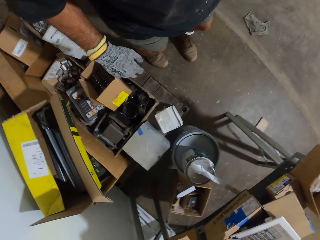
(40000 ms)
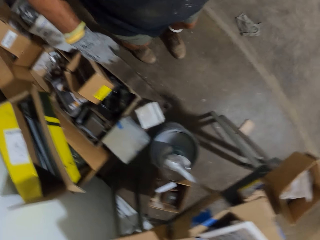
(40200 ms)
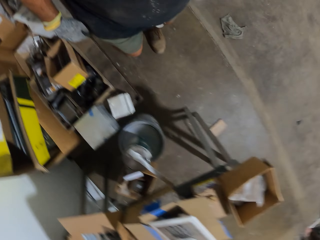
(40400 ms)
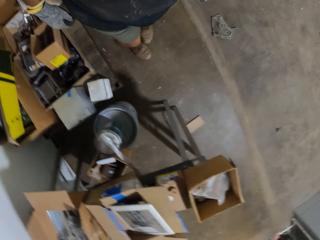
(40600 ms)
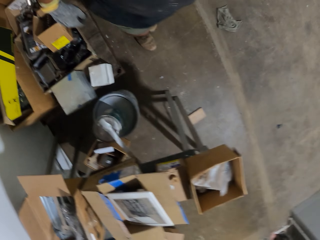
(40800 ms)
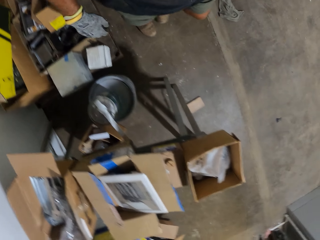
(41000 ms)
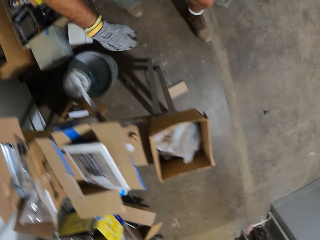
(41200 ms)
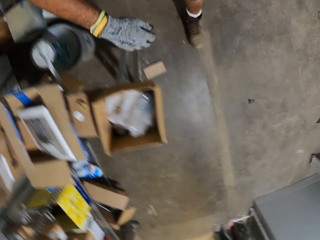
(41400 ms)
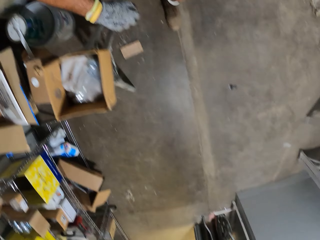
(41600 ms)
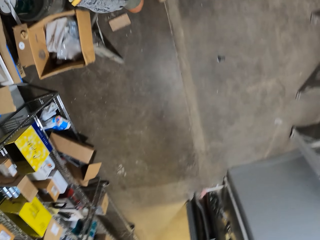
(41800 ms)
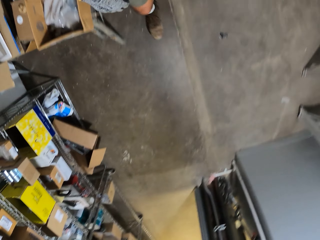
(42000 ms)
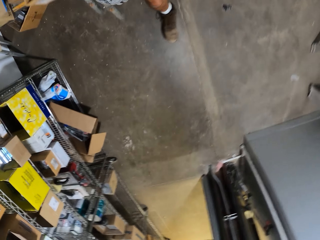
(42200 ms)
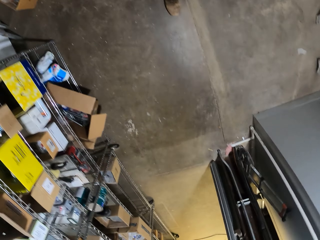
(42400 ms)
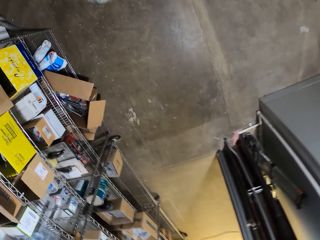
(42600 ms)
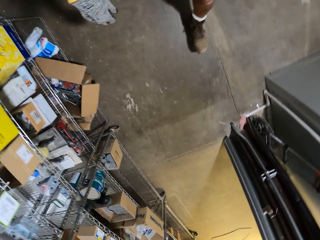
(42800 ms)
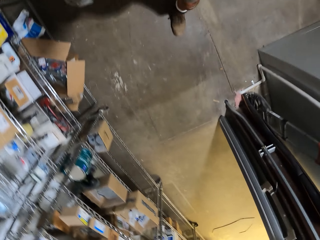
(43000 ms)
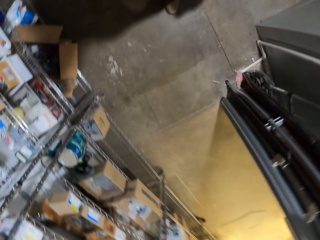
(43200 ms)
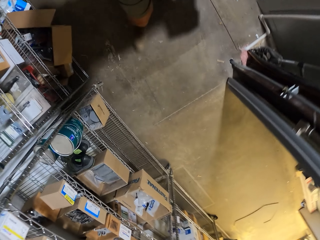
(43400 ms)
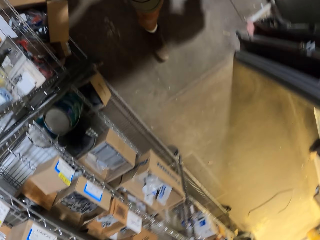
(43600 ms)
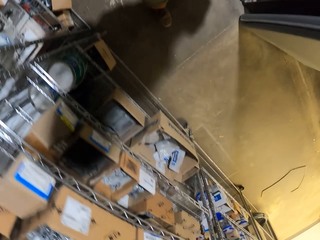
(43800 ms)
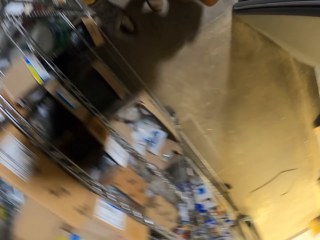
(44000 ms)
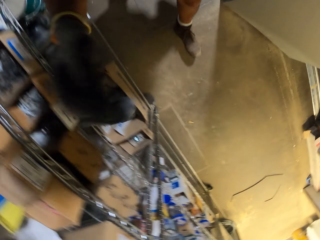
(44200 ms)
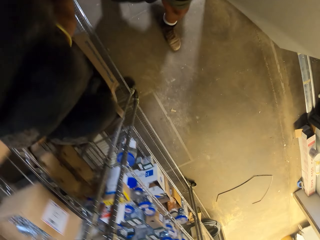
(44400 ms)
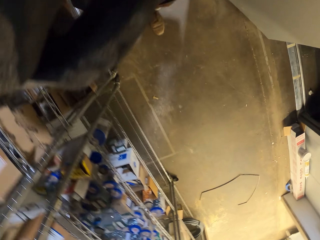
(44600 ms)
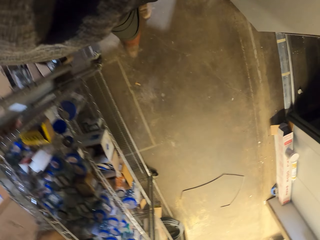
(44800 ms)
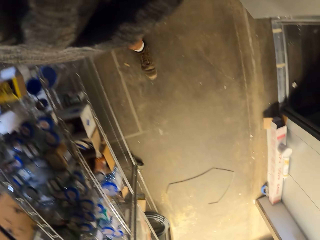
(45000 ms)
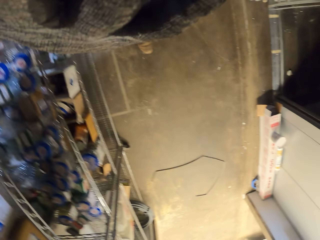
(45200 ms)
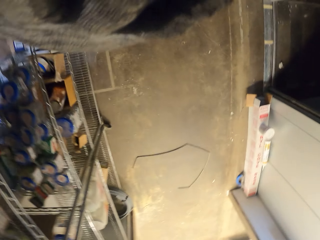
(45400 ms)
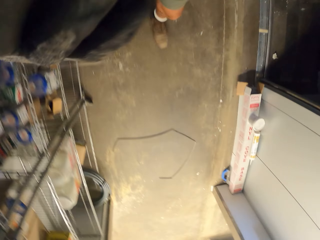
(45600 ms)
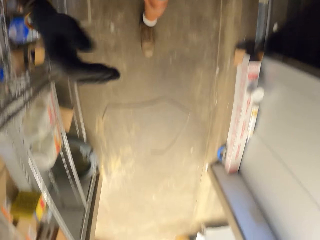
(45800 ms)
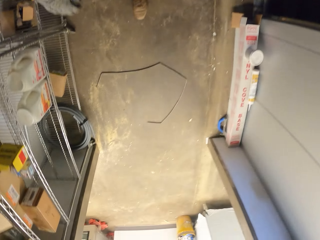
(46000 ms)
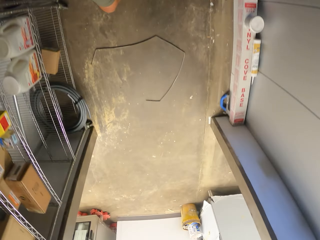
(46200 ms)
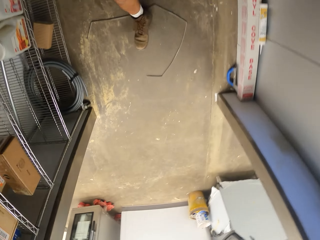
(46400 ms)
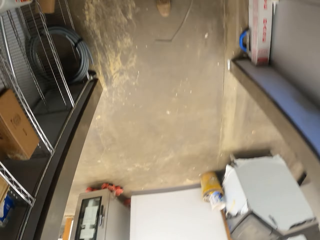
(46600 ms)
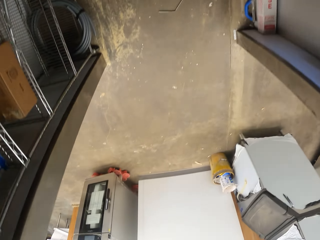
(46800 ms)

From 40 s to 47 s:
The camera wearer walks around the room.

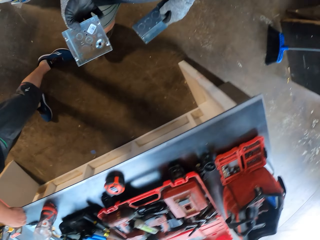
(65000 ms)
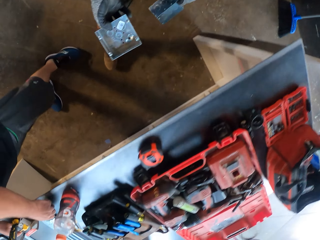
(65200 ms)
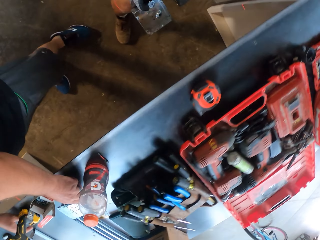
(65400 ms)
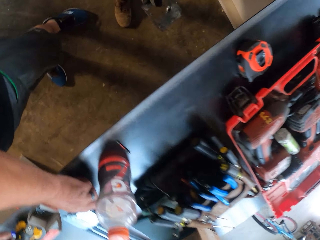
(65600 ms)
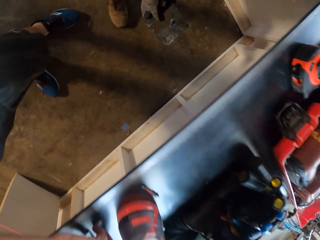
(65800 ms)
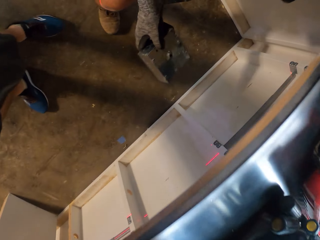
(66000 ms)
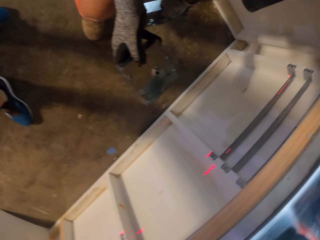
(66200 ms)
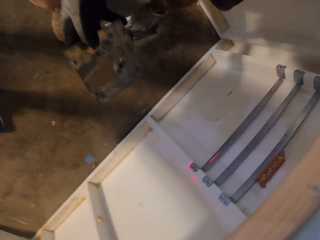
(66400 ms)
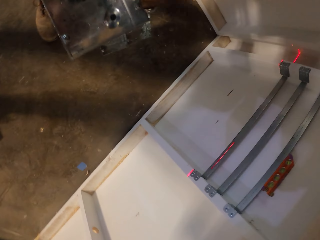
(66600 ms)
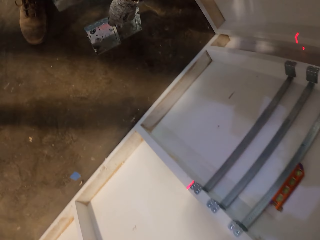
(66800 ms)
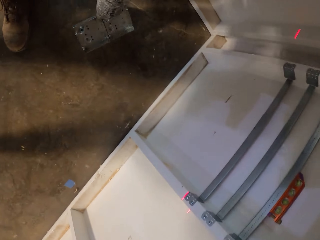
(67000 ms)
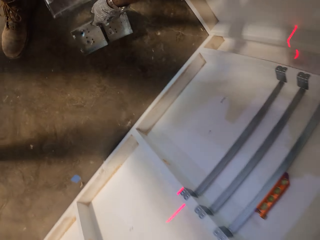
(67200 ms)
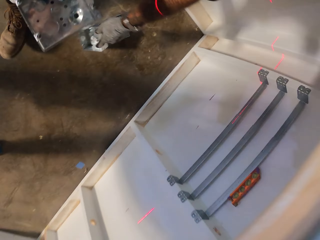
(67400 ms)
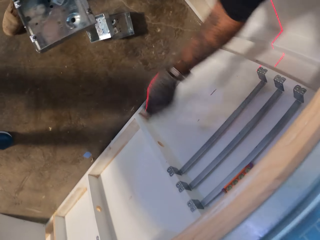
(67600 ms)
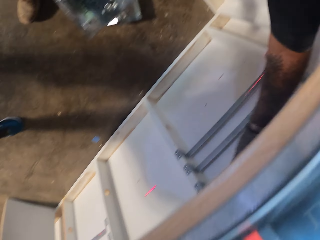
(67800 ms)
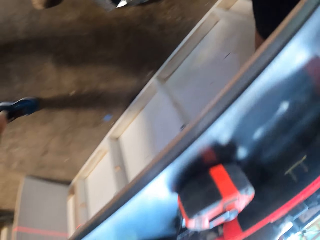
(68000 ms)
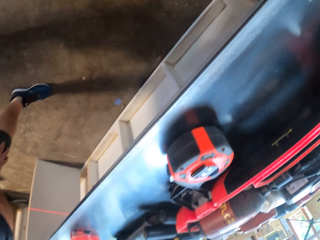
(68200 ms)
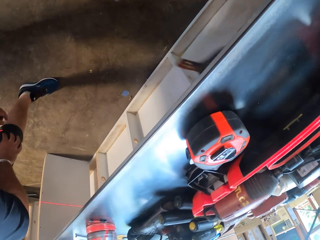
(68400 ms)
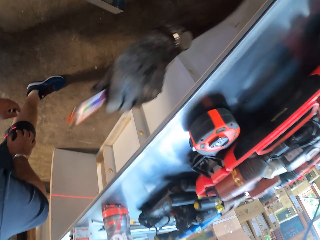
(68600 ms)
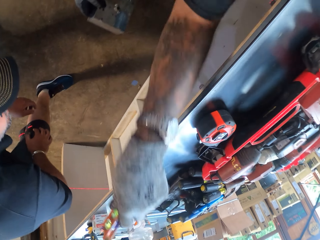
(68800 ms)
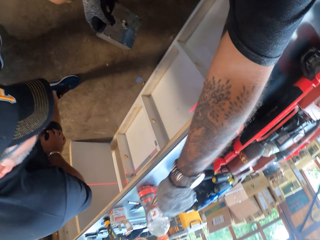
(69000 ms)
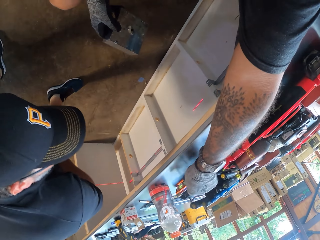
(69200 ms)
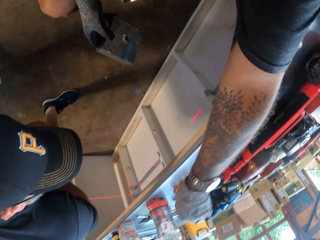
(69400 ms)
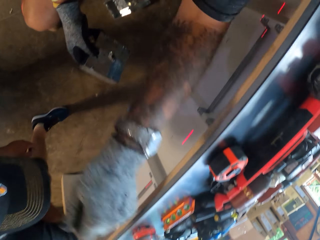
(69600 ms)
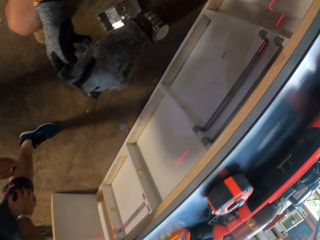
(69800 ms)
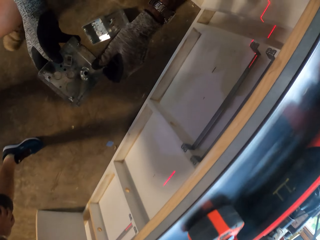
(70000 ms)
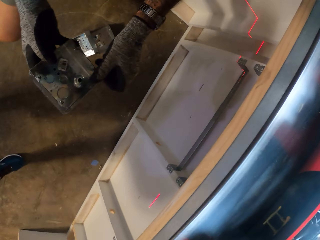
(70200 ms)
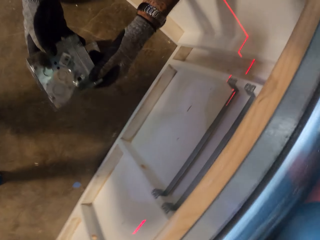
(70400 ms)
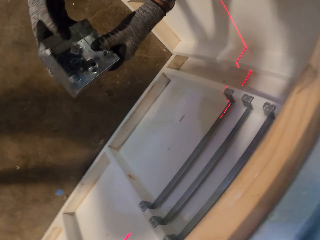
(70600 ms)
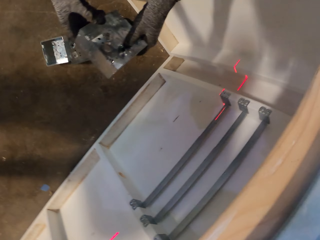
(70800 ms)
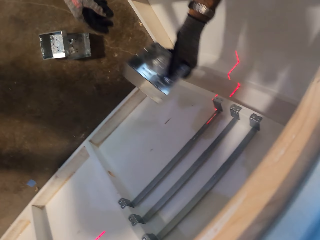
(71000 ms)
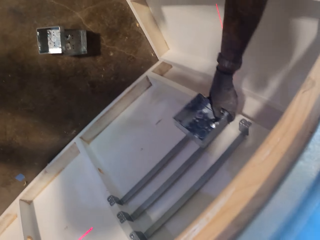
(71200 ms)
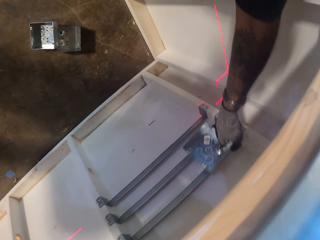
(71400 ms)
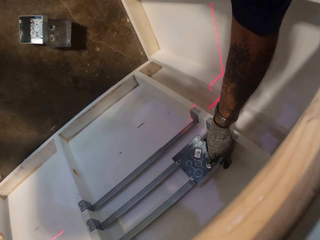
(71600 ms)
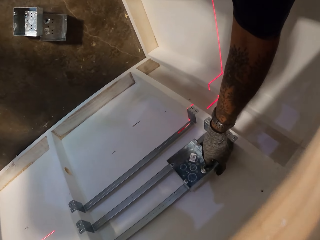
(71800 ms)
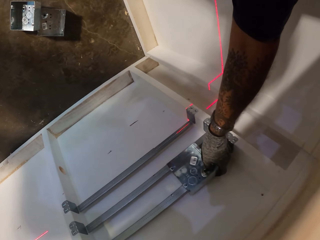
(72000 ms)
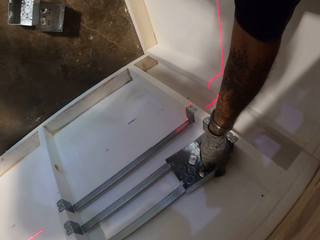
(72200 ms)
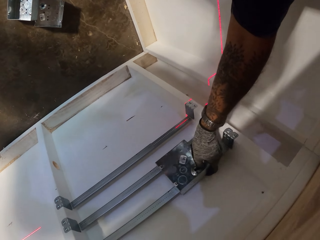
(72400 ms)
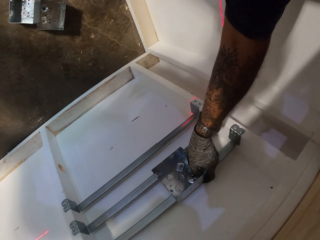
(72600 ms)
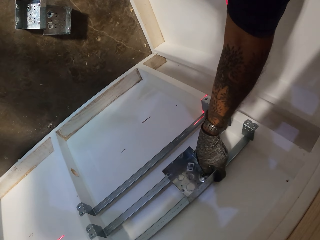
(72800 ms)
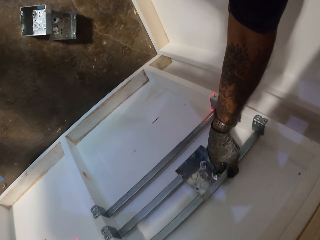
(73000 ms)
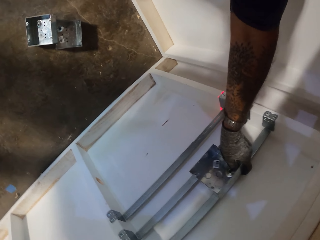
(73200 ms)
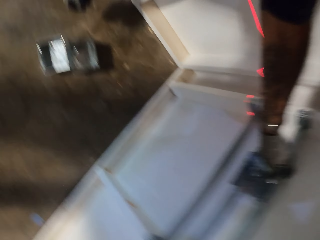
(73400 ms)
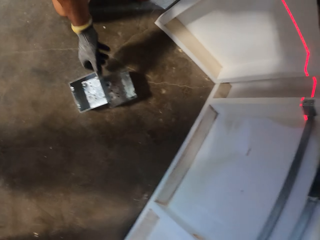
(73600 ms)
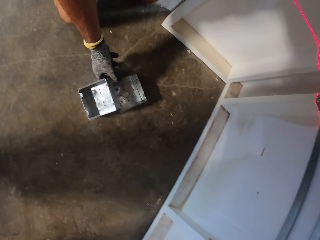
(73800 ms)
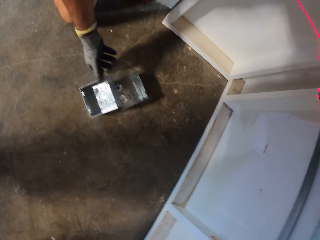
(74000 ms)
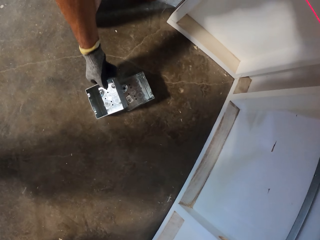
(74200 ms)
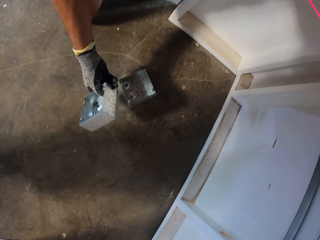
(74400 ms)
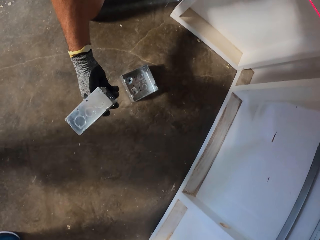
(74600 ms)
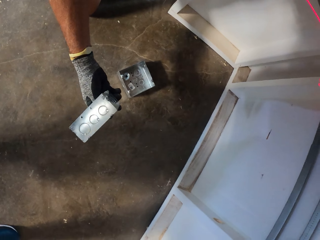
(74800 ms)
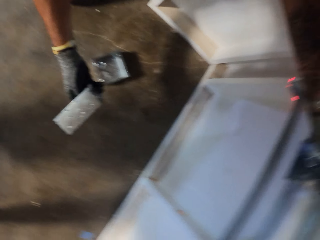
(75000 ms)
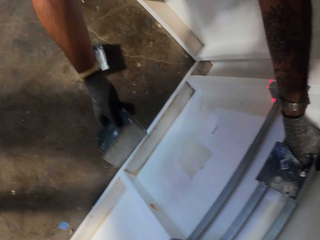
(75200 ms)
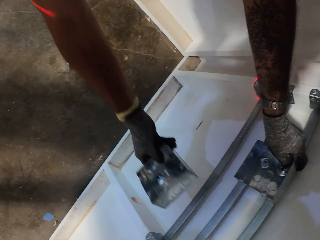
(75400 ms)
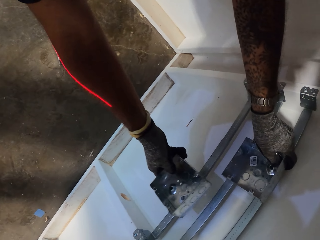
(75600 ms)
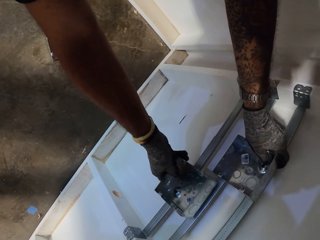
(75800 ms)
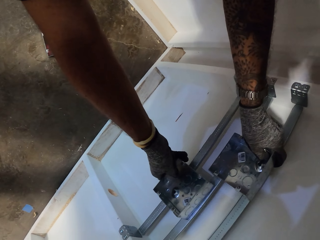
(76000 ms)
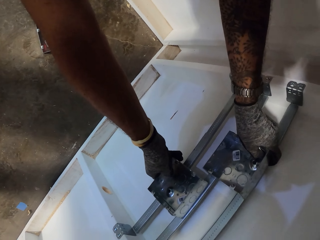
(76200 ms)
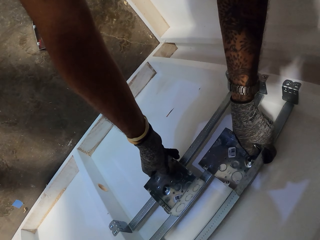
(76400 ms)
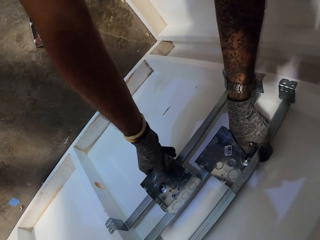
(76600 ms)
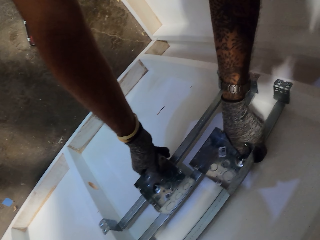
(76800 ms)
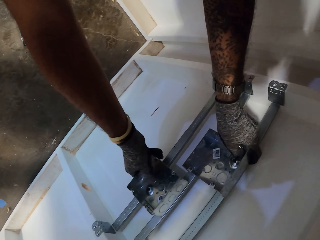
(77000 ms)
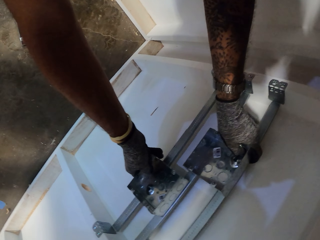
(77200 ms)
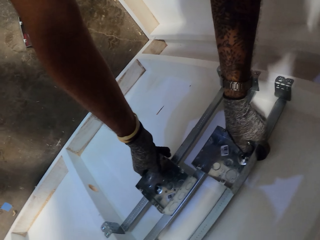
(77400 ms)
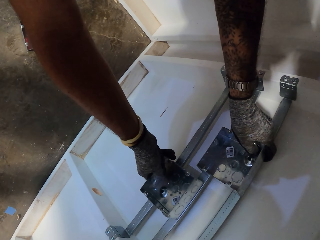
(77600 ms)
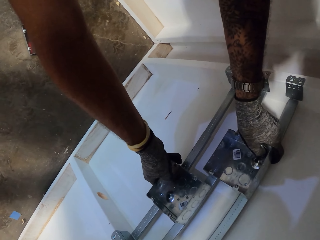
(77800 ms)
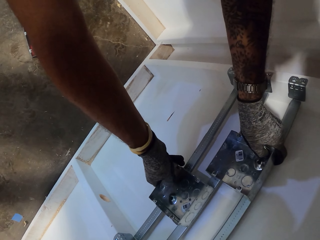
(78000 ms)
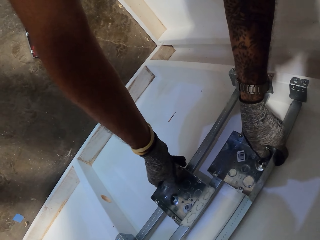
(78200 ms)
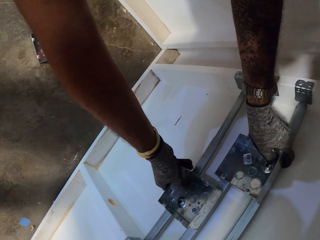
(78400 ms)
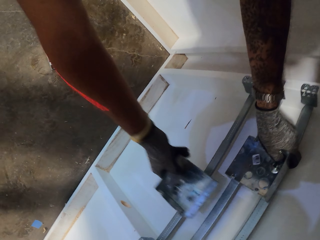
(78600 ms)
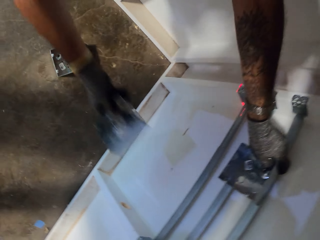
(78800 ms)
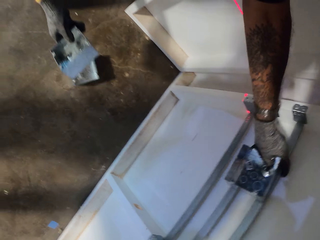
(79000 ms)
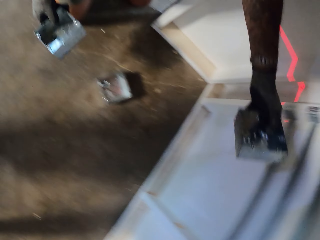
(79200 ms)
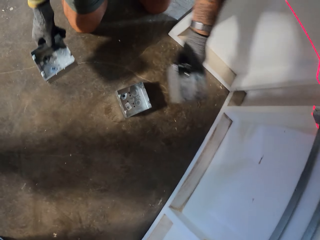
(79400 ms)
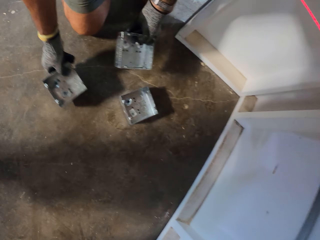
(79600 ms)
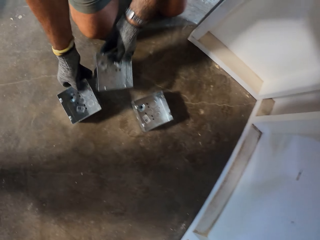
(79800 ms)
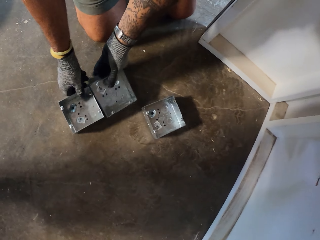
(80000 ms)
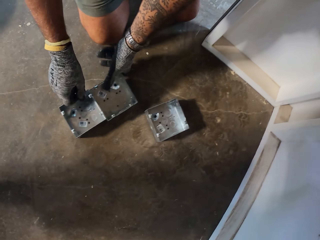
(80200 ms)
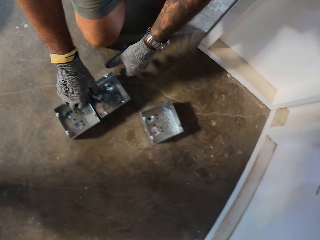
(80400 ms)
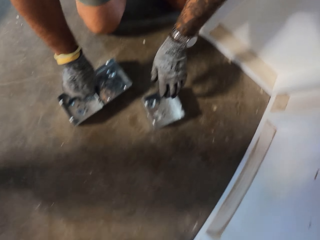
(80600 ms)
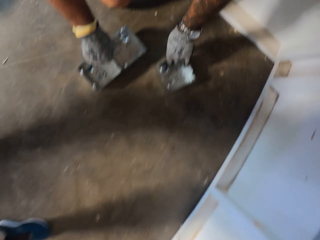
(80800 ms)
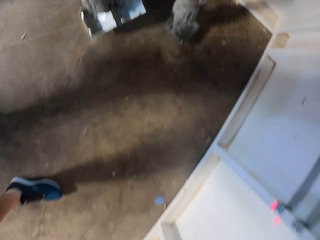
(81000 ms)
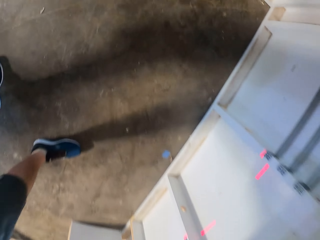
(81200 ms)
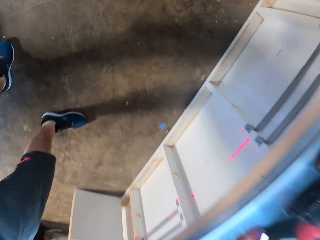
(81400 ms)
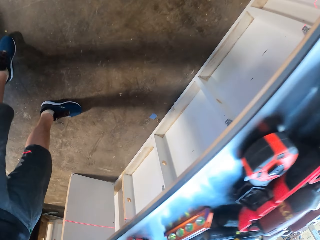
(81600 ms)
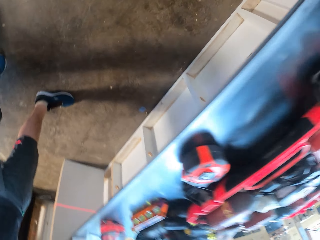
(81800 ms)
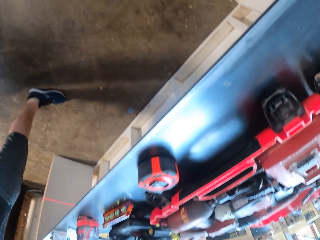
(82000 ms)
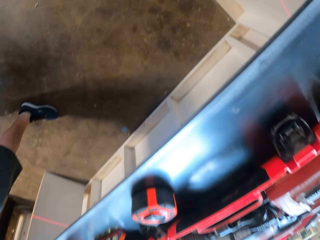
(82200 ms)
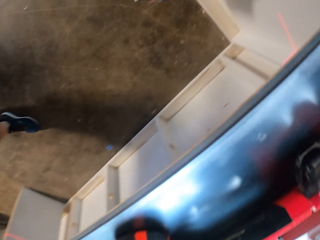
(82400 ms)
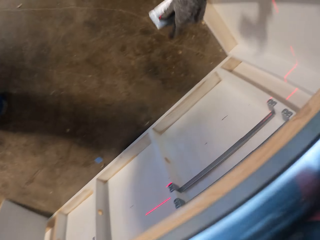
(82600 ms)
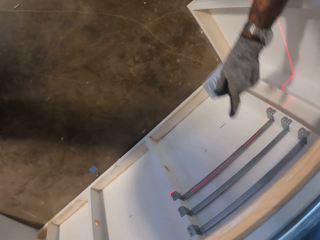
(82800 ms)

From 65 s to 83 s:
The camera wearer puts the metal boxes on the floor. They pick something and drop it on the table. They place the metal box on the metal rod. They pick the metal box from the floor. They place the metal box on the metal rod. They put the metal box down. They pick the metal boxes from the floor.
